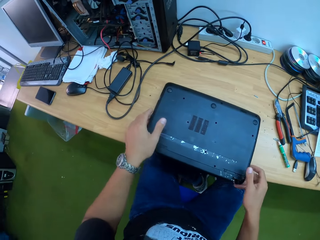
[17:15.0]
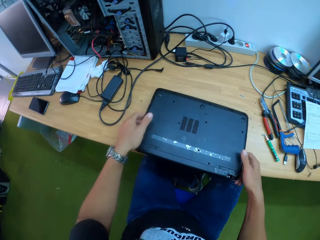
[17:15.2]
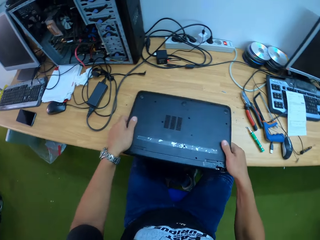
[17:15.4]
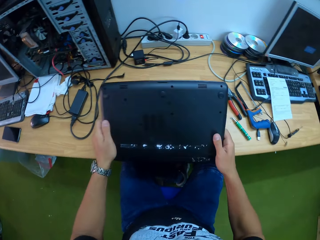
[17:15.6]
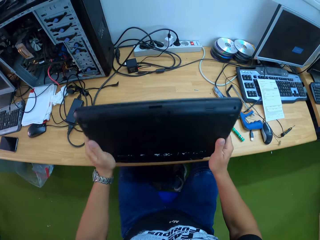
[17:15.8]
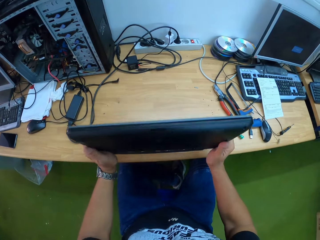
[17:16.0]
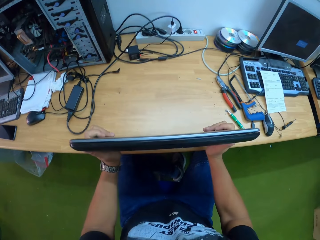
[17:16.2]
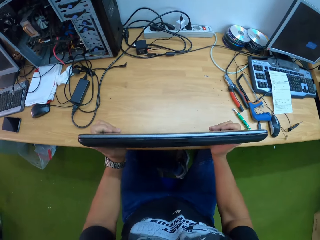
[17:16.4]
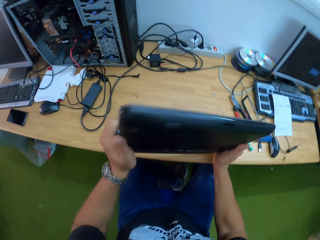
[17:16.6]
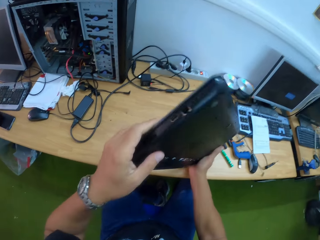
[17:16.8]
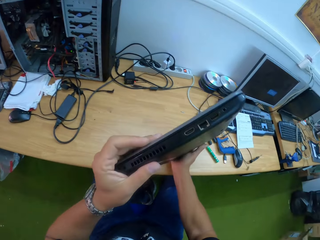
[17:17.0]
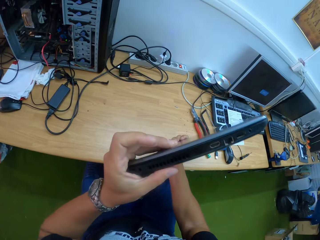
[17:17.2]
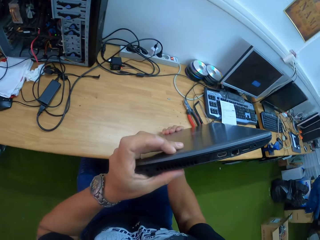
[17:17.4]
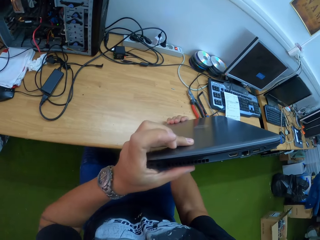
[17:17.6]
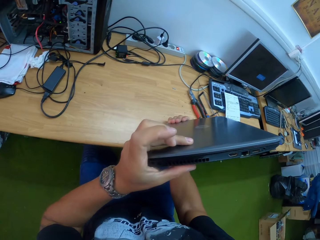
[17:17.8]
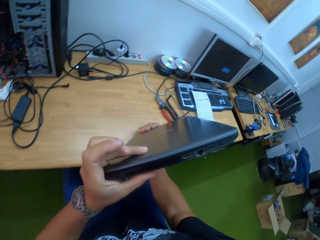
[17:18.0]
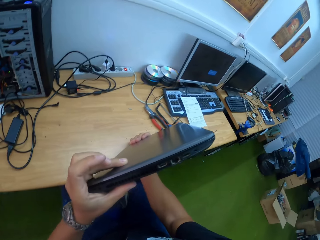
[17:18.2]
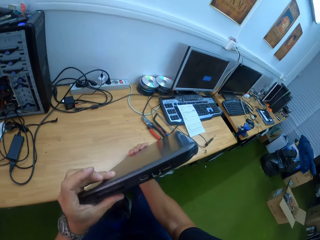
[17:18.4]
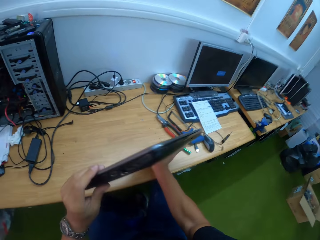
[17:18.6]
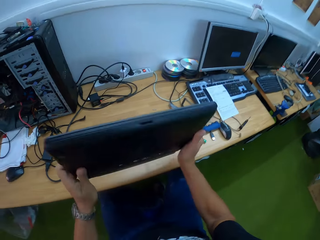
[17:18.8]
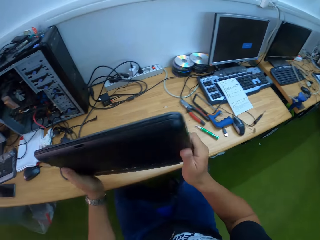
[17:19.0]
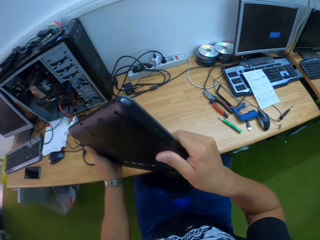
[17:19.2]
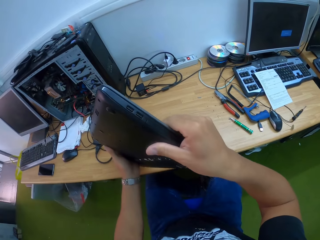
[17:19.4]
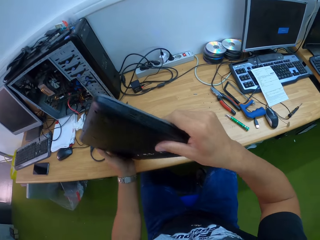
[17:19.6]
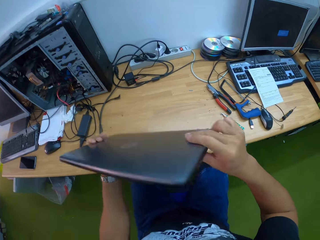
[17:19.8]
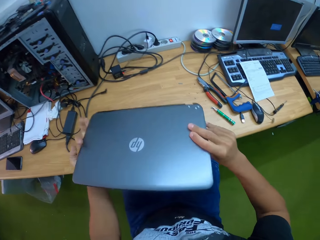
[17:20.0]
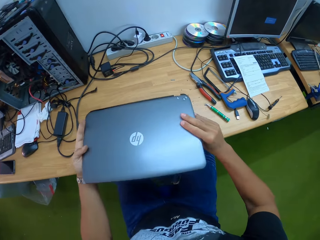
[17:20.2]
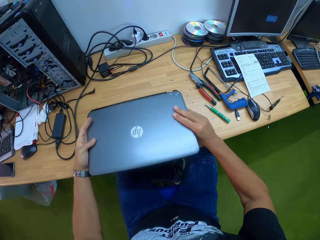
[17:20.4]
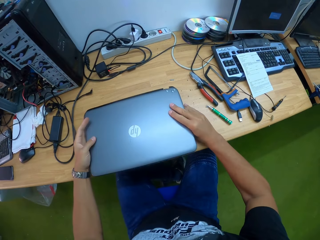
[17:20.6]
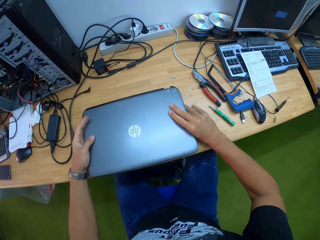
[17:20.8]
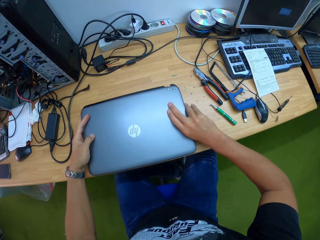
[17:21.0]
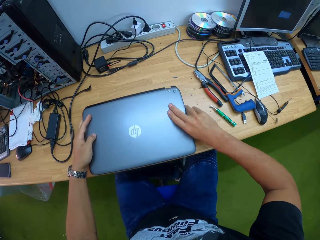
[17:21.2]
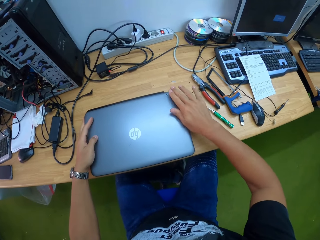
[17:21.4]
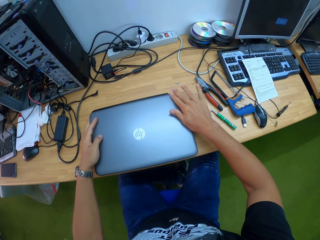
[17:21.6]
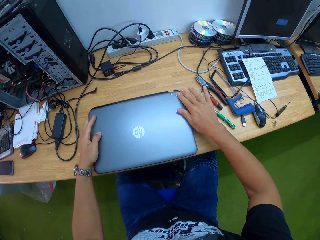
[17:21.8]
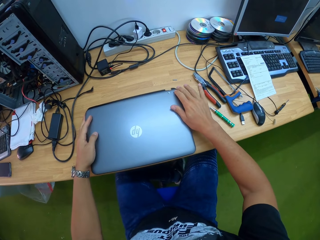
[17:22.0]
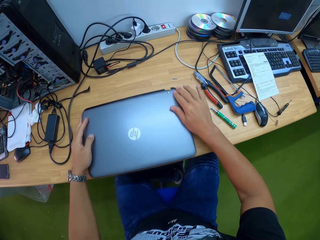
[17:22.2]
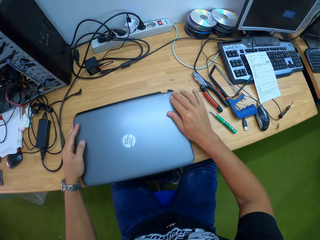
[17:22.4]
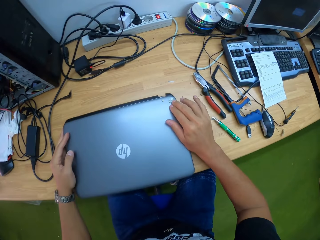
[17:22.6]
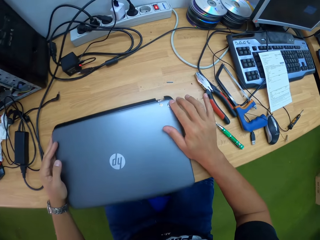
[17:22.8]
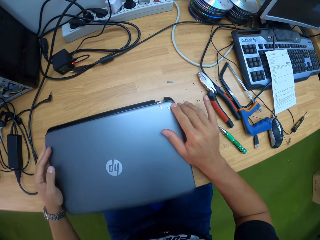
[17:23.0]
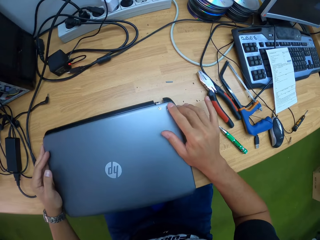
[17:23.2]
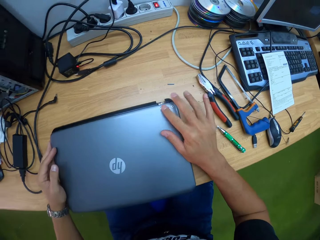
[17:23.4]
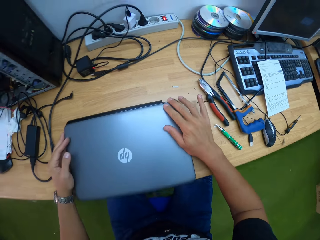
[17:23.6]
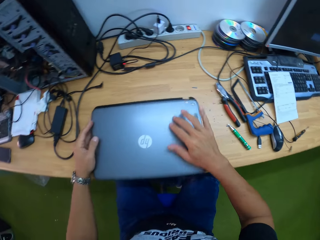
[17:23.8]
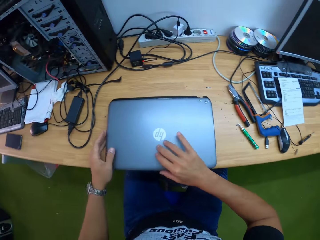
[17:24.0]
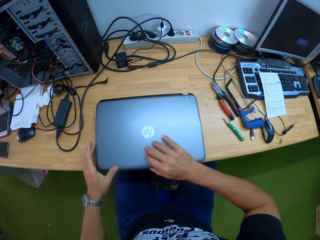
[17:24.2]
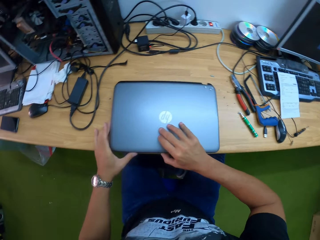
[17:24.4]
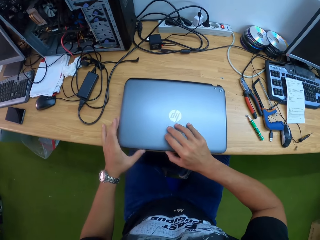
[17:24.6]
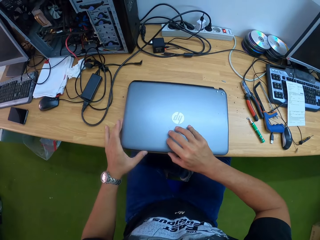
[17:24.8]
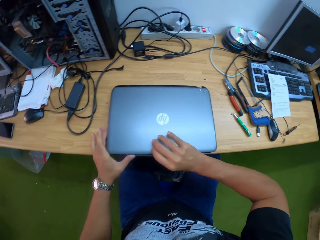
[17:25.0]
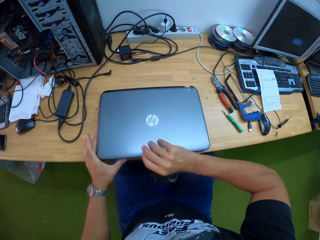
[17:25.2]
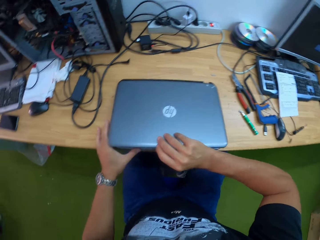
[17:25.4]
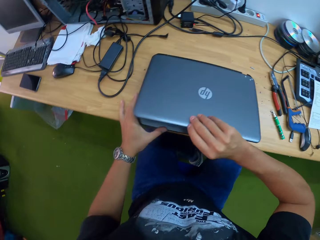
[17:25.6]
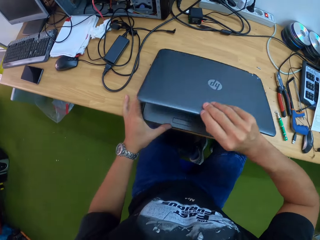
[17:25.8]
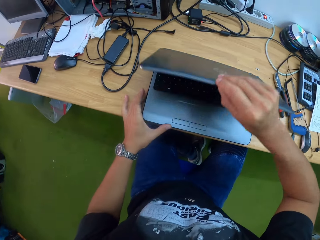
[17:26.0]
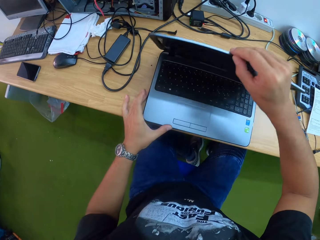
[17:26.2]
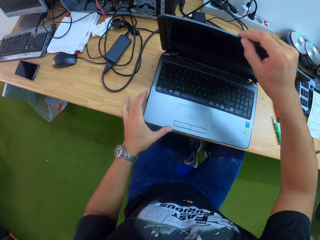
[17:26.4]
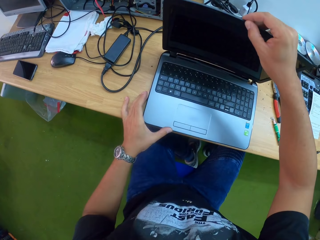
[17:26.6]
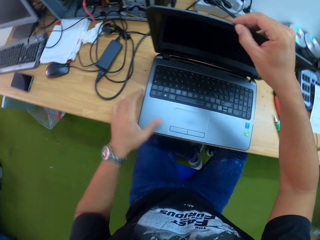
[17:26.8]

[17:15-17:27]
The camera wearer lifts the laptop. He carries the laptop on the table with both hands. He looks around the laptop in his hands. He turns the laptop over with his hands. He drops the laptop on the table with his hands. He touches the laptop. He opens the laptop with his right hand.

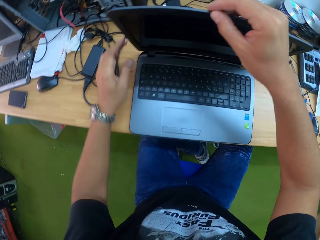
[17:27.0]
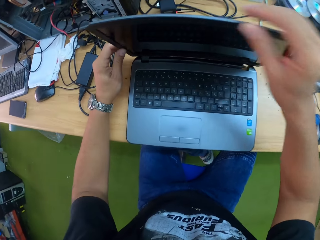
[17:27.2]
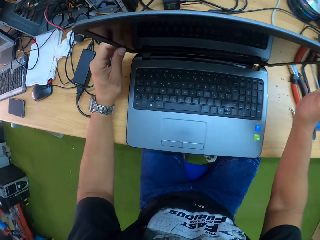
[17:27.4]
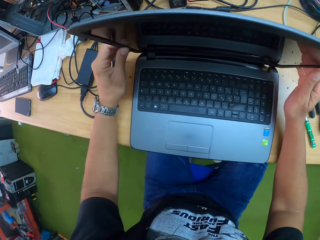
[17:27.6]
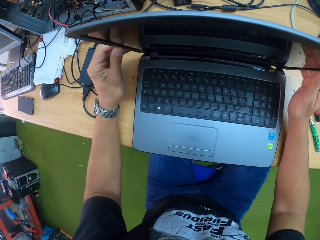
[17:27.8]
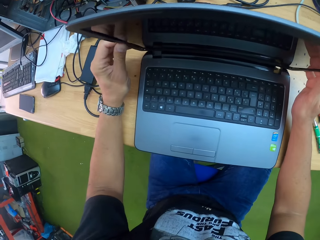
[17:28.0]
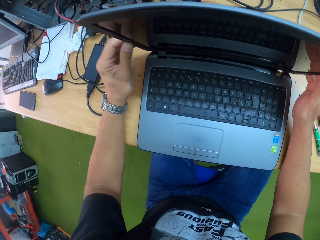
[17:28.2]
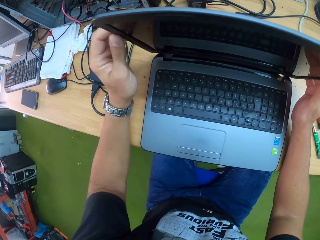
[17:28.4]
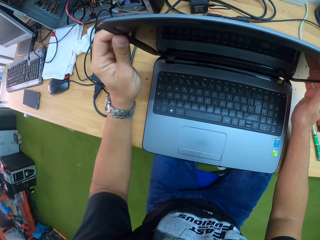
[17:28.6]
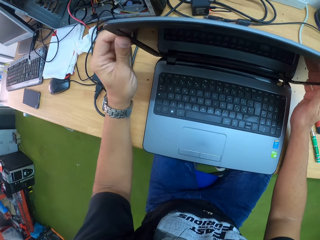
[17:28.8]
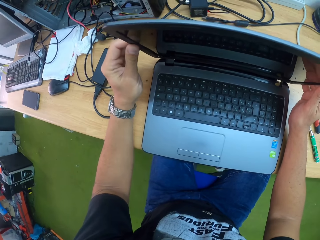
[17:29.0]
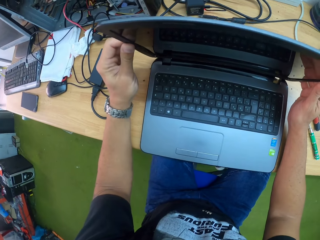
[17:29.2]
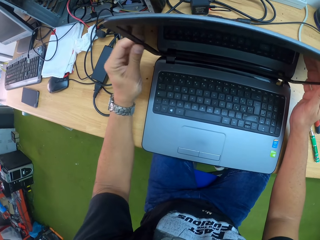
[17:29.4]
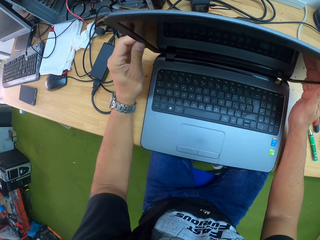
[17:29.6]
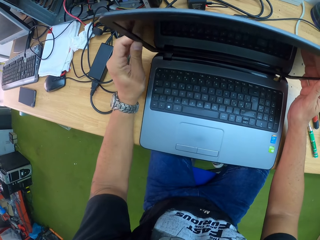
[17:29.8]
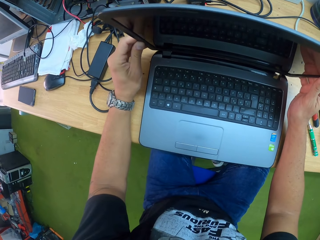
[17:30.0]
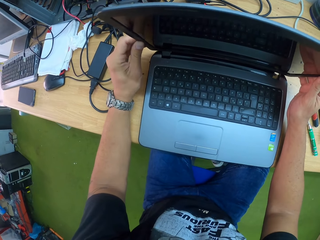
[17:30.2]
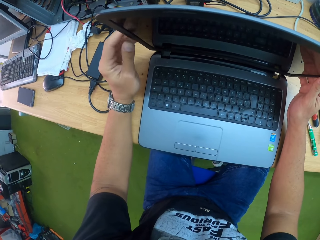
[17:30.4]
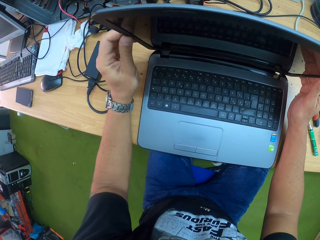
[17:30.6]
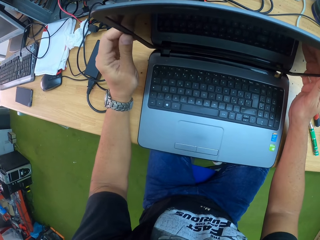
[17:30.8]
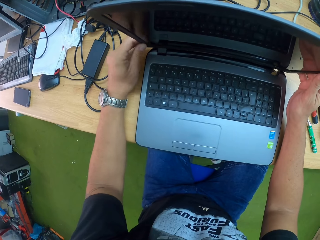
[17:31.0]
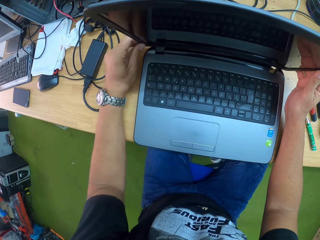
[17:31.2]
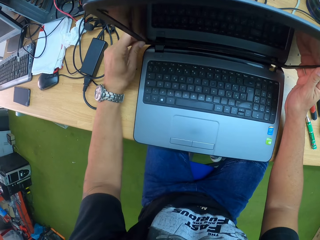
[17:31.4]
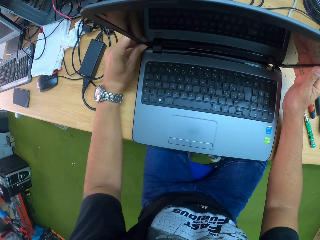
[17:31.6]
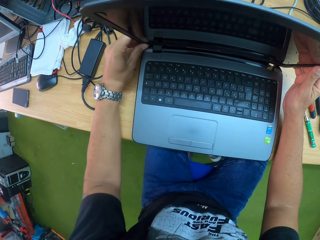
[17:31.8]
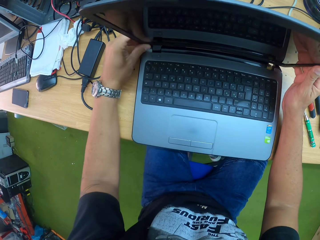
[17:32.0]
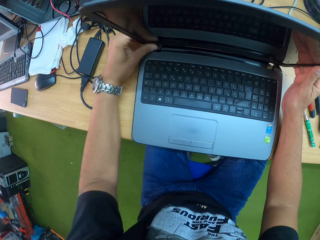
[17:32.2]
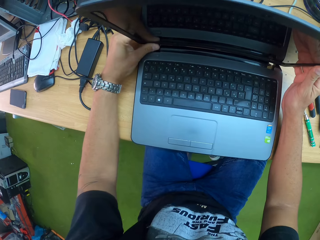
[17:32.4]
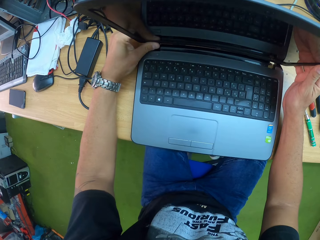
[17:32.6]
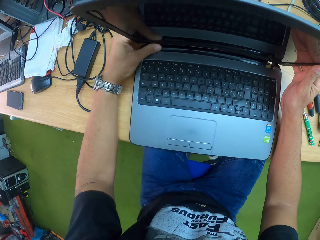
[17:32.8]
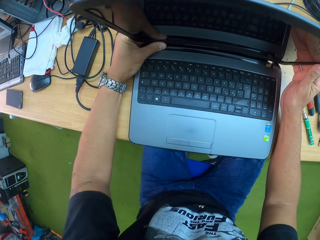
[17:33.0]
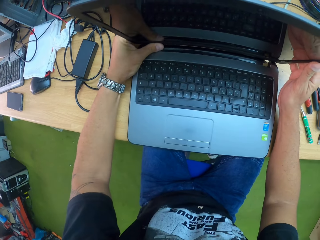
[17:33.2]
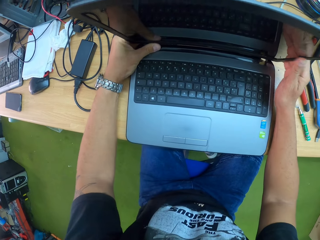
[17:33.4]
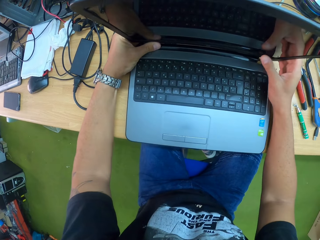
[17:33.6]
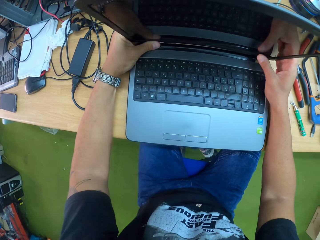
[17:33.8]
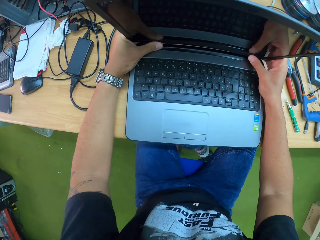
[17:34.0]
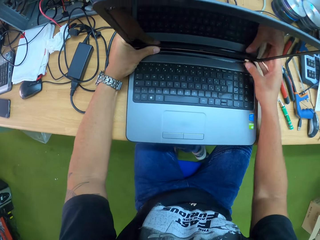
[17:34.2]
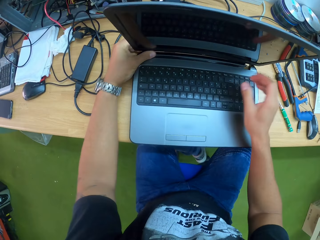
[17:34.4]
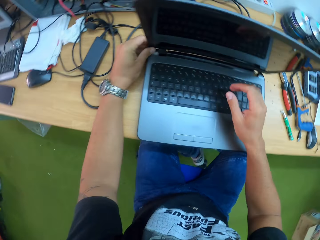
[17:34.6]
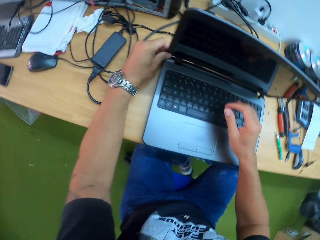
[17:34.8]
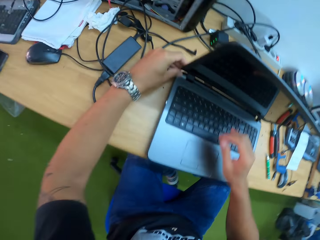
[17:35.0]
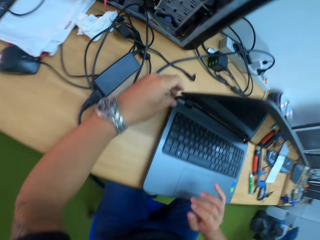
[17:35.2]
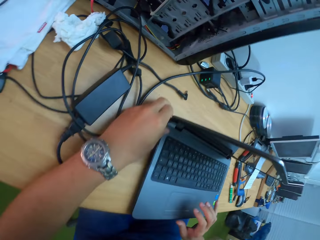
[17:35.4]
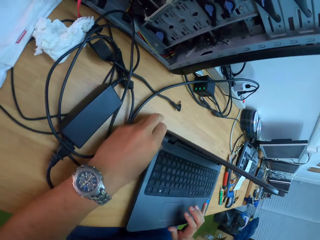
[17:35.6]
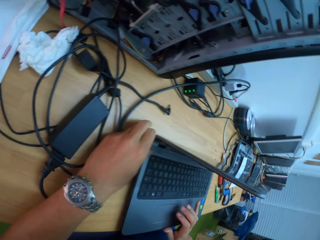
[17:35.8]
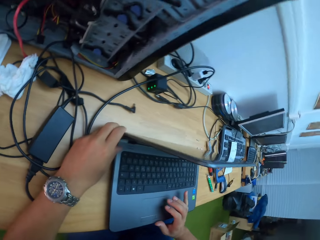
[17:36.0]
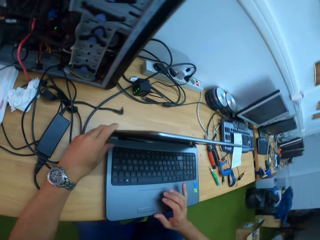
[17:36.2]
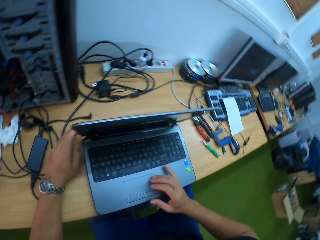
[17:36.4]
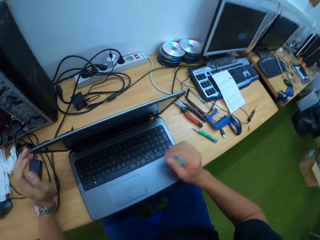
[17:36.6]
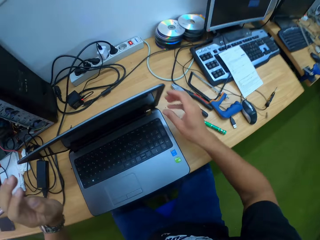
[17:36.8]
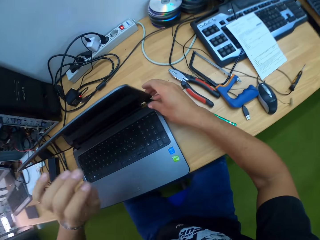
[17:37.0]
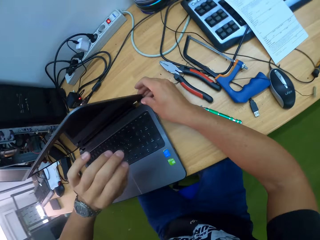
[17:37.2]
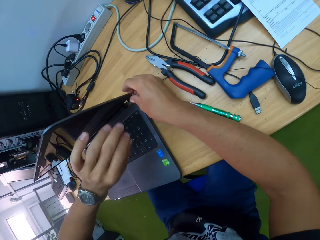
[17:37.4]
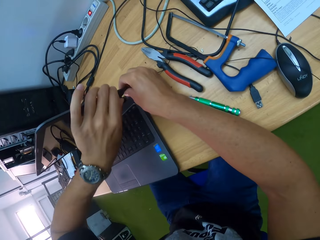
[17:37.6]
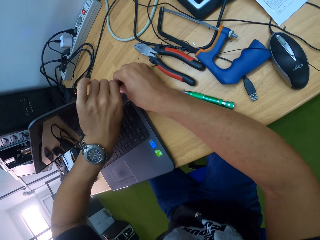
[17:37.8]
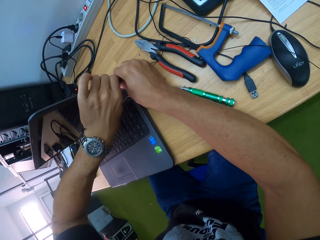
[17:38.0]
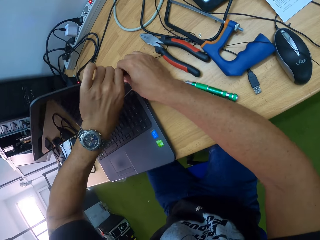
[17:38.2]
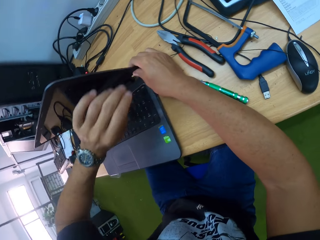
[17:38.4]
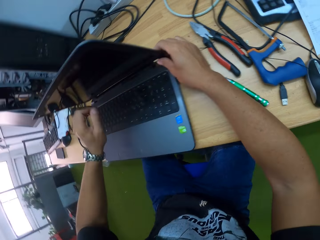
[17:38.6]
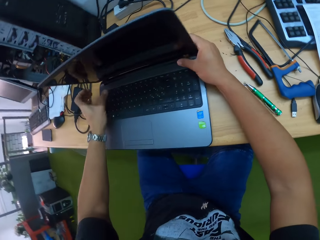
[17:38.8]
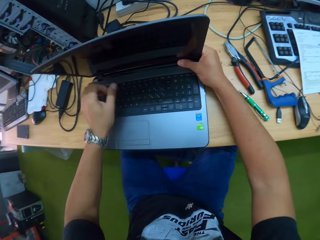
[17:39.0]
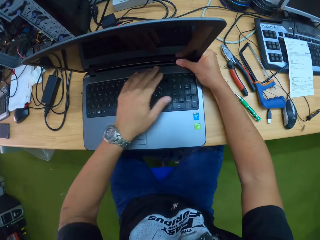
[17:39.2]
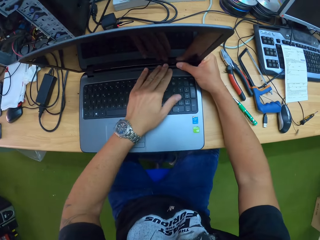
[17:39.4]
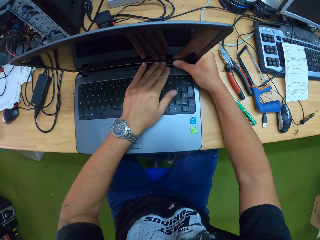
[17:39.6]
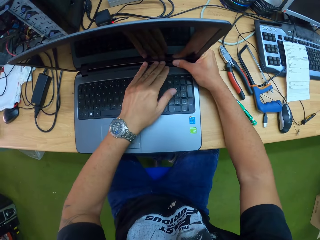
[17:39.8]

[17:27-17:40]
The camera wearer fixes the laptop. He presses the laptop screen parts together with his left hand. He presses the laptop screen parts together with his hands.
